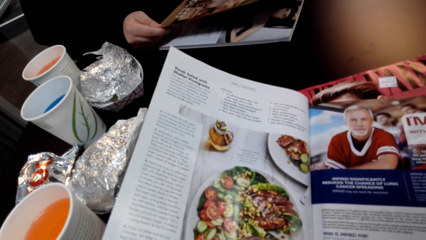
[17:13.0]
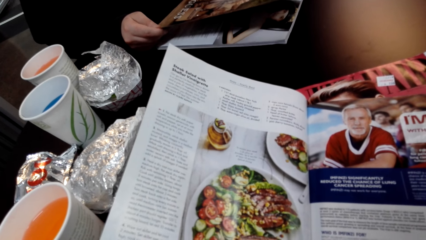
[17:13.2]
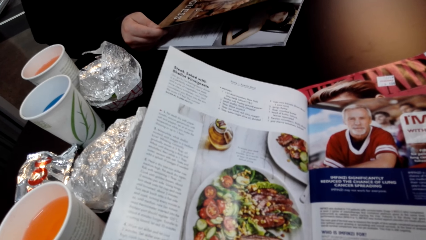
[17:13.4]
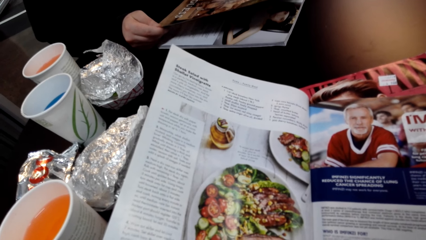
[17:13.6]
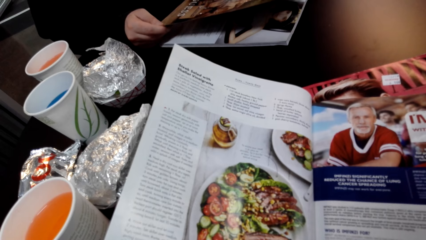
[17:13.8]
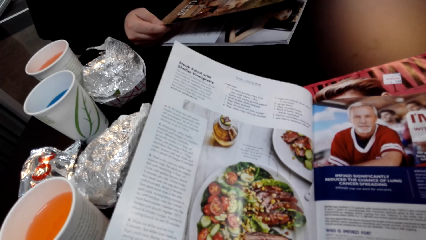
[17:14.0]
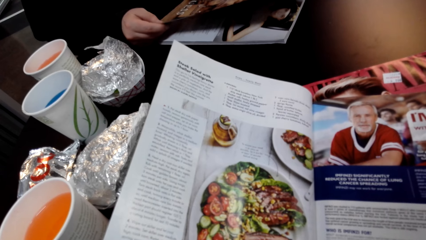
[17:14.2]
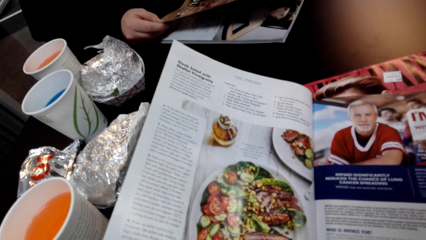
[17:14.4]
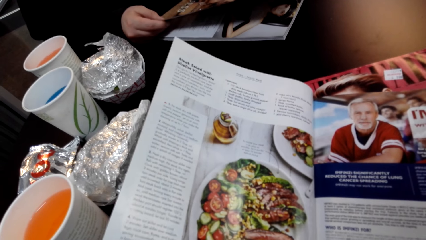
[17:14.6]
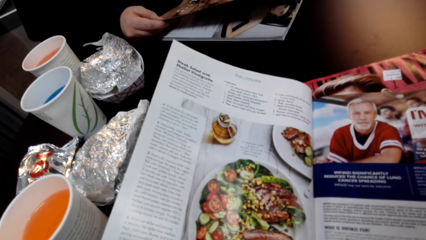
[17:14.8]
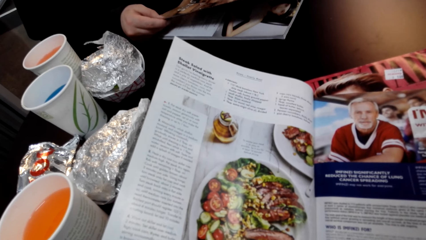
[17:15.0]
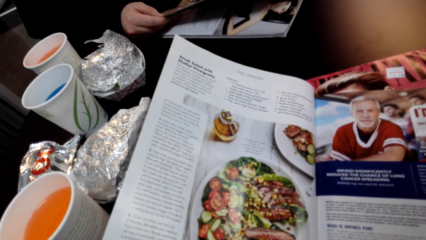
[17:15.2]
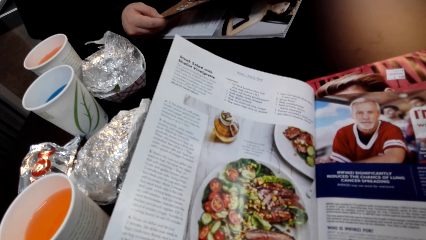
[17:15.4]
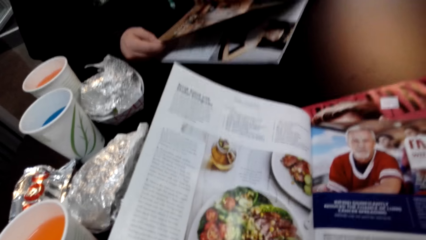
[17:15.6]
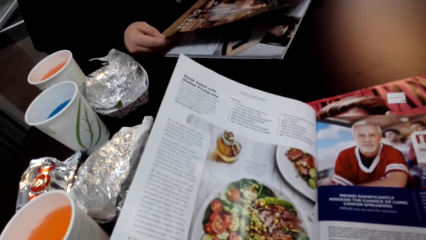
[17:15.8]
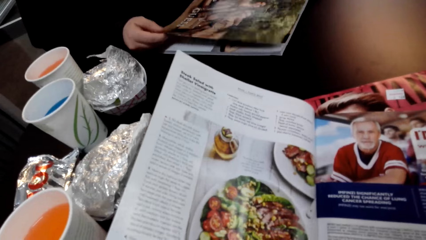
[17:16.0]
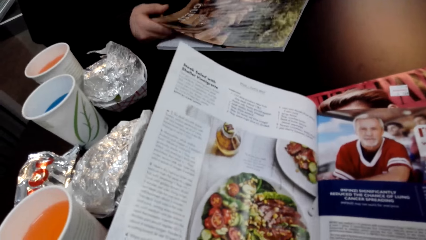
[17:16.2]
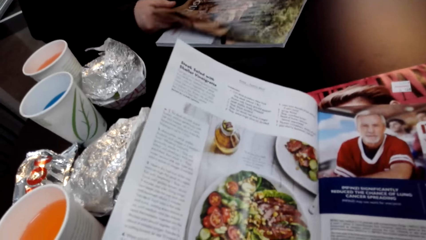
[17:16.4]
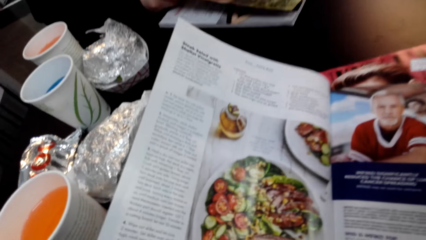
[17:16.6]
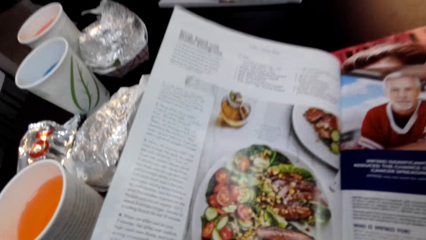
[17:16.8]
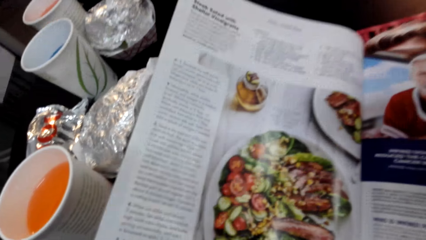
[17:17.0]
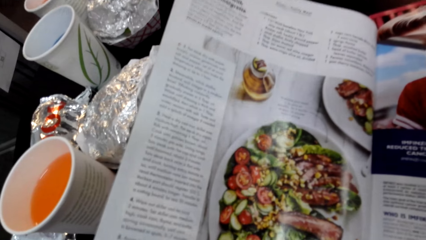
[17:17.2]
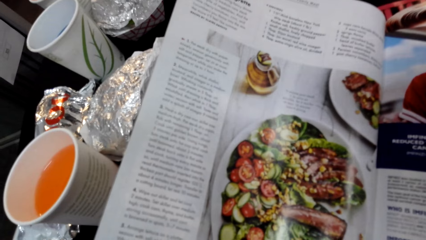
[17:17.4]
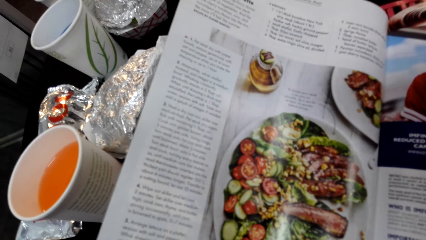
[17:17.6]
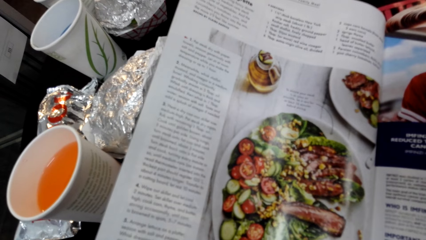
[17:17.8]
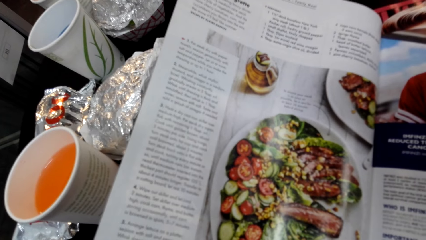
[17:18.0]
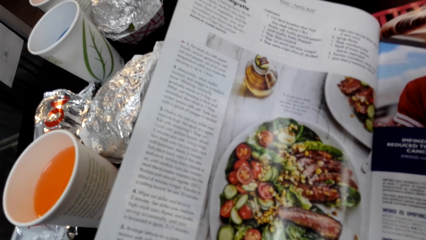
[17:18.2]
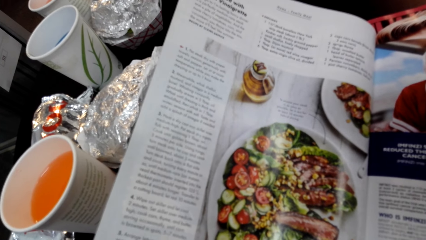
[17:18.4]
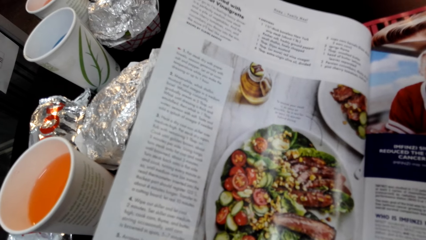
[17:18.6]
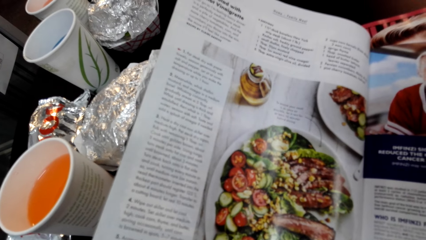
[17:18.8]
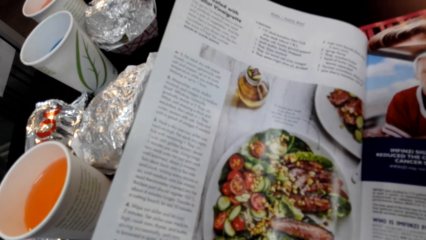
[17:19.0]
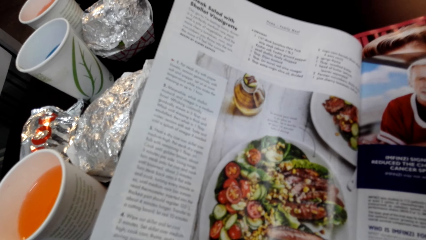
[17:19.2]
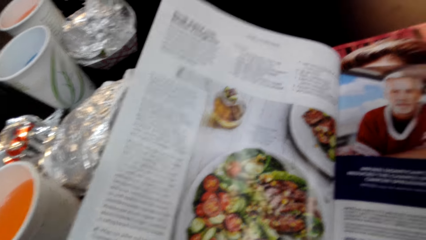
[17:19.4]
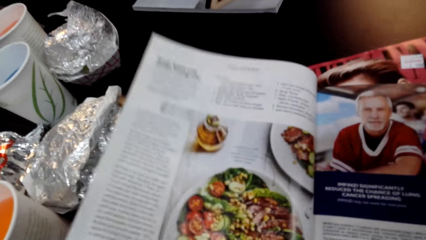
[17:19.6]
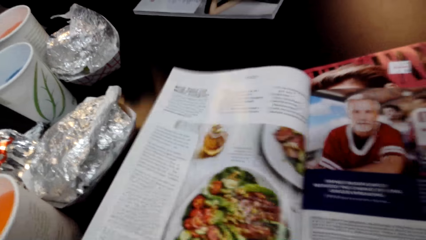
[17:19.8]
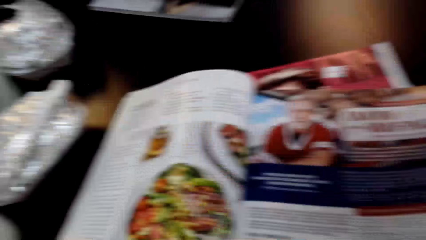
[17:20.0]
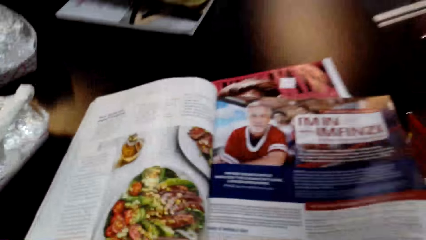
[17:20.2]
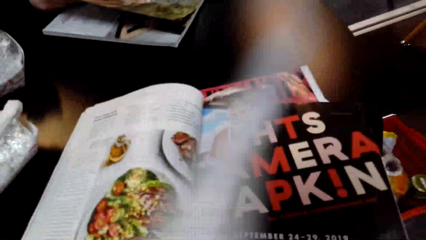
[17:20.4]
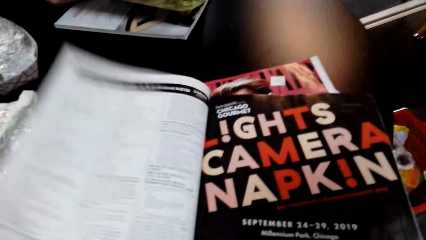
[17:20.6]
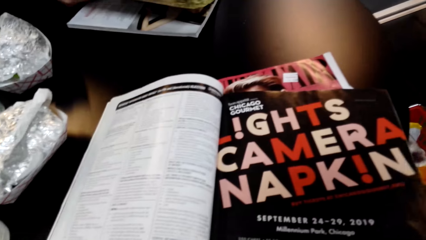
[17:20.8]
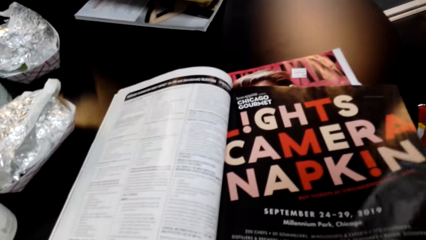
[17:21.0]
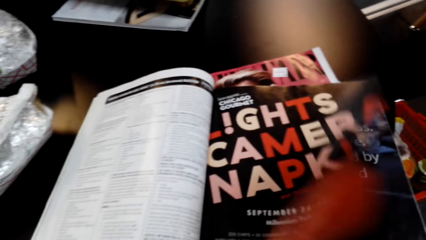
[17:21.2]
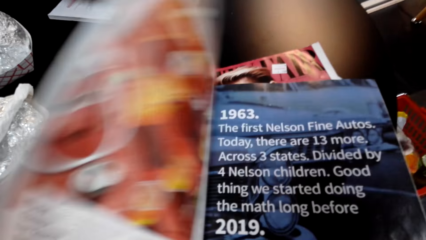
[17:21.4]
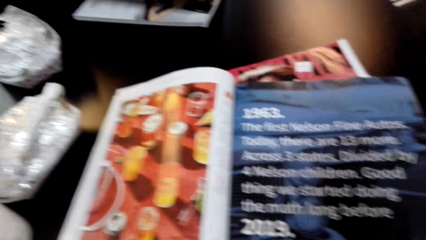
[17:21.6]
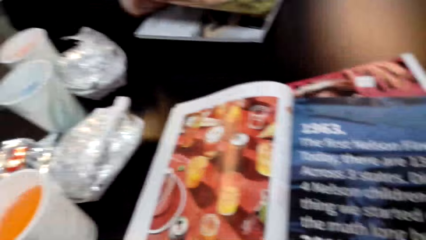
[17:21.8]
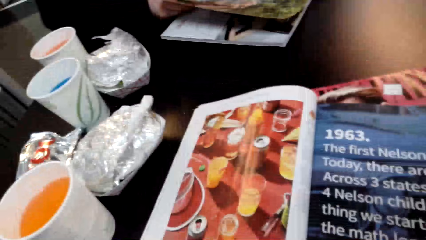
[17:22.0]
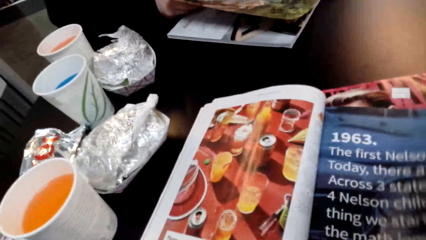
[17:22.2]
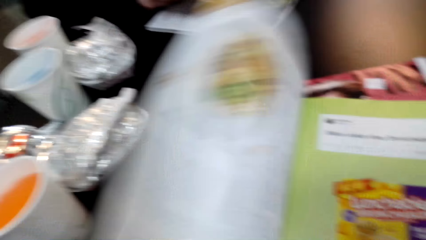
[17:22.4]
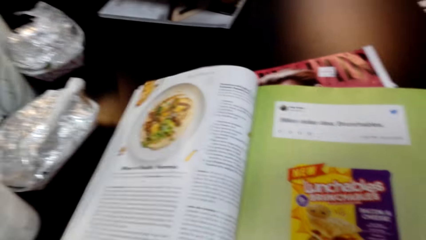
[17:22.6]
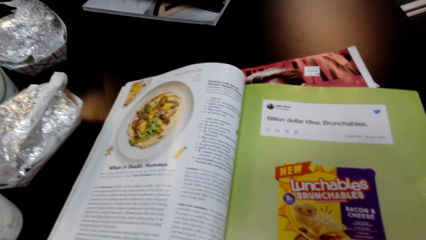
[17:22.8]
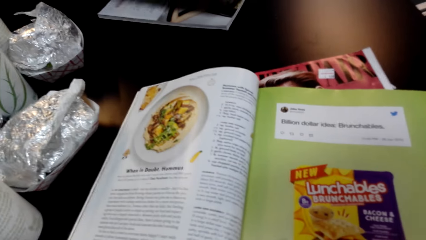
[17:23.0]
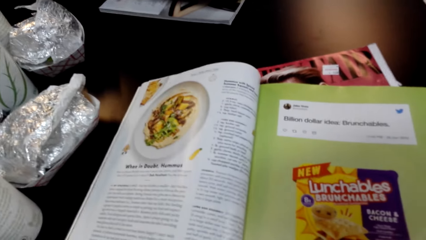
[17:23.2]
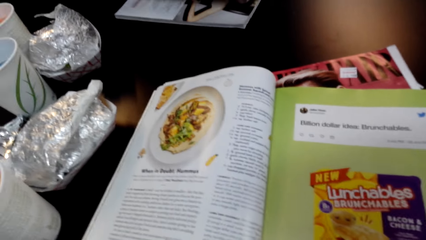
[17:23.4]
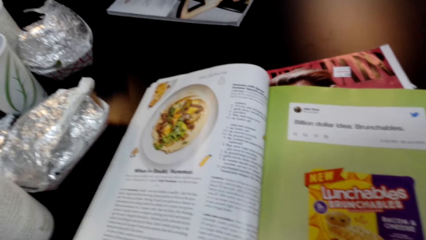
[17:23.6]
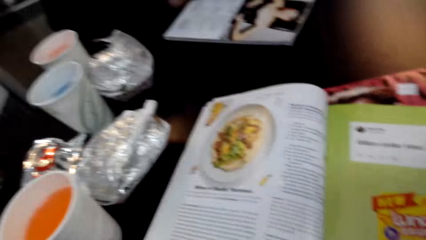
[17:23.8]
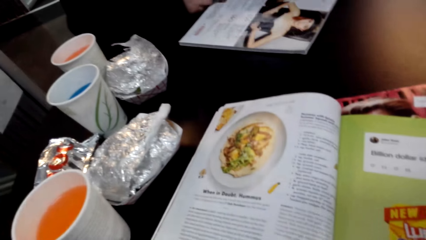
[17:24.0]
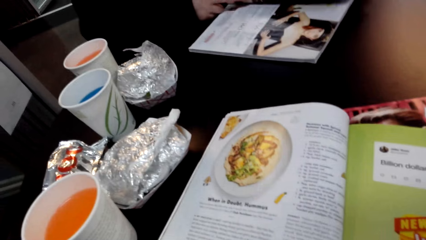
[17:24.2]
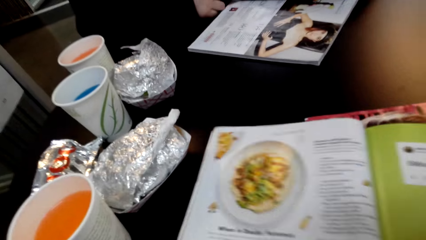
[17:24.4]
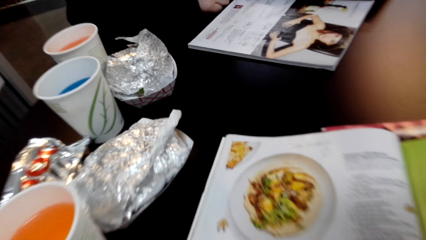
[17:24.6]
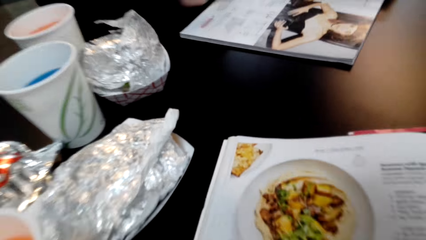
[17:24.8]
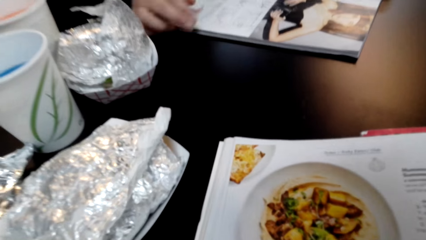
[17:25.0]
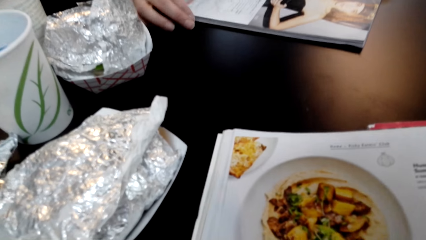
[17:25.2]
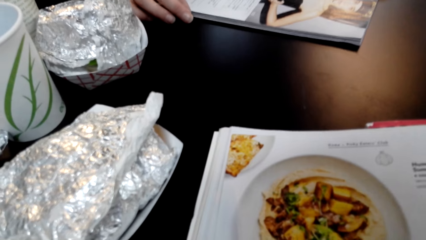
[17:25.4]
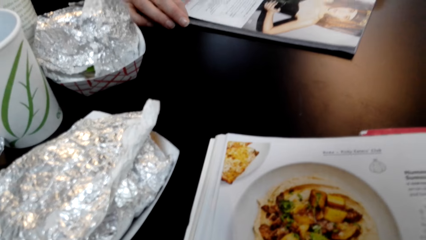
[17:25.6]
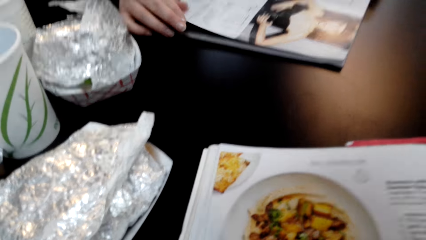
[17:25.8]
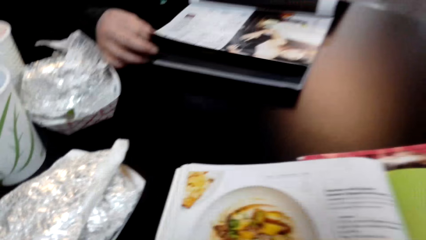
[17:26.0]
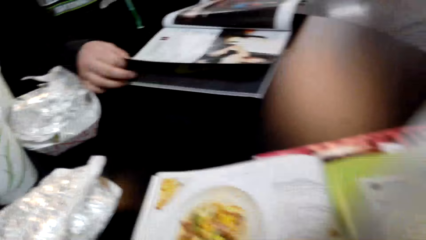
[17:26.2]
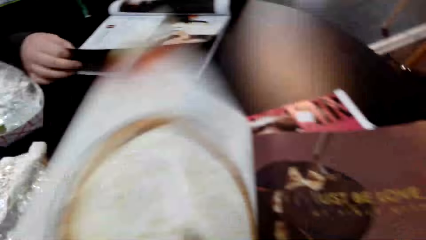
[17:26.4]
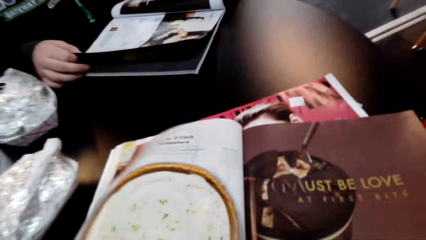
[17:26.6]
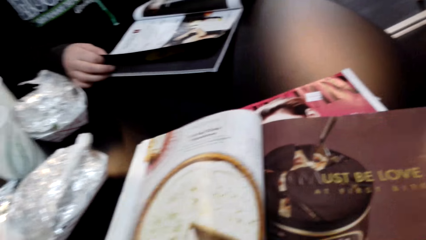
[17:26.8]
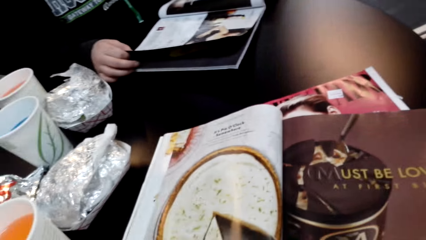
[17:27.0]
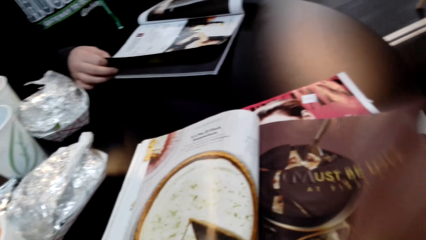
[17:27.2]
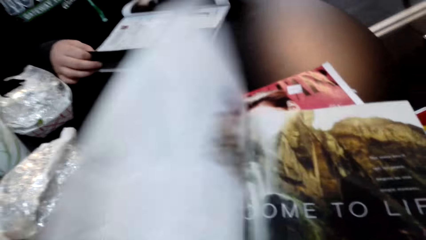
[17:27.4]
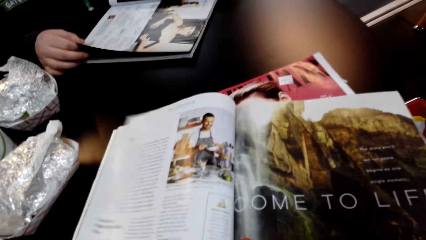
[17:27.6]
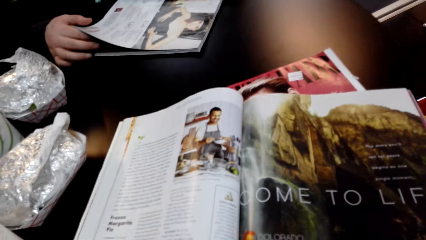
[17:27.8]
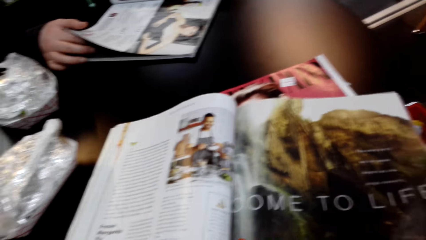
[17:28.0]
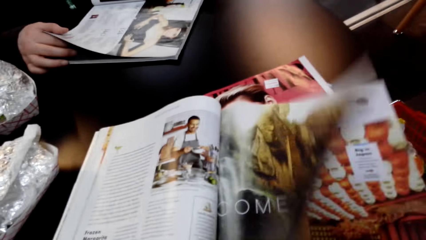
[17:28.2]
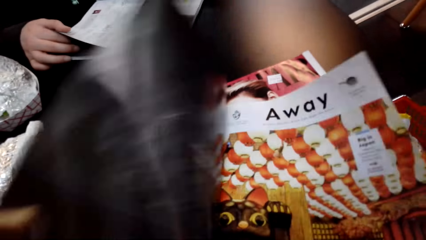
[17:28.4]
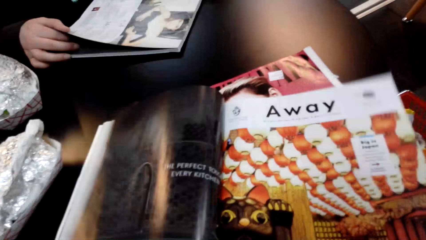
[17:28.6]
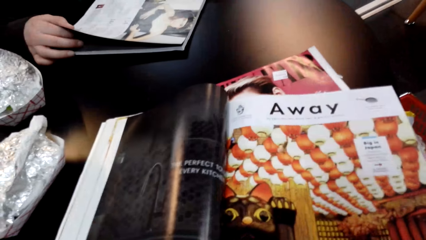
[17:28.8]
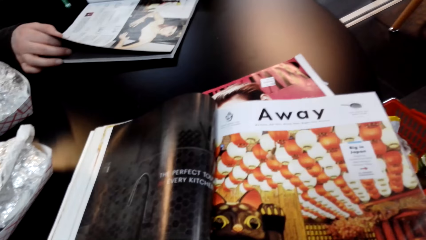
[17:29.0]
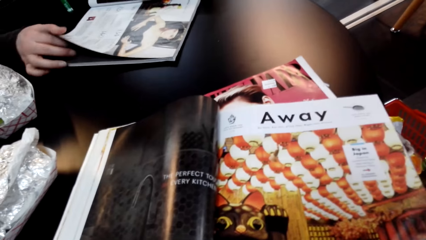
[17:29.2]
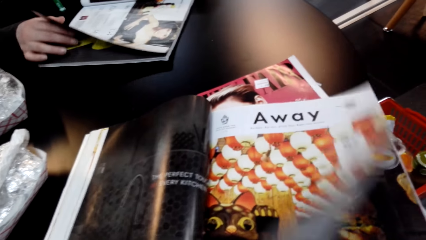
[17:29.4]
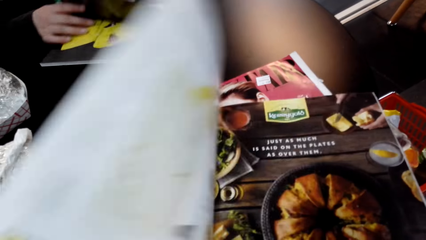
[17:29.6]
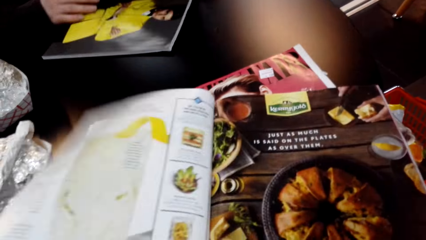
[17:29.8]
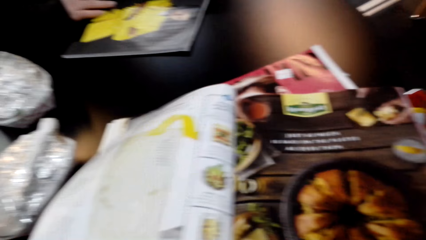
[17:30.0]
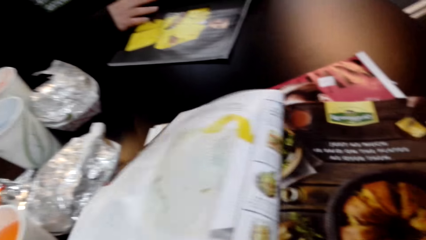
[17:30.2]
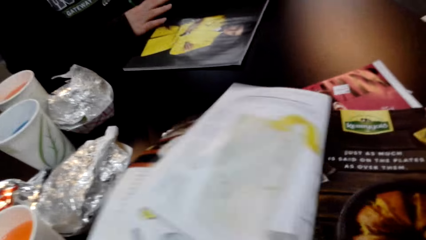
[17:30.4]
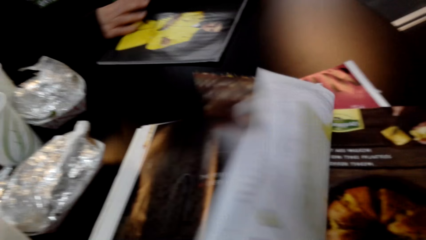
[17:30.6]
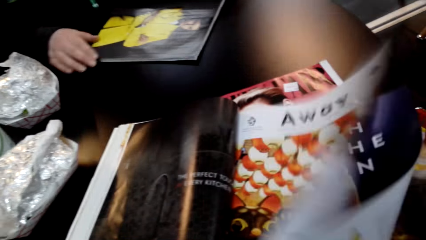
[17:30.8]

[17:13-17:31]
The camera wearer reads a magazine. They turn a page of the magazine repeatedly. They read the magazine. They turn a page of the magazine repeatedly.
